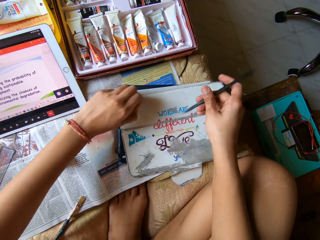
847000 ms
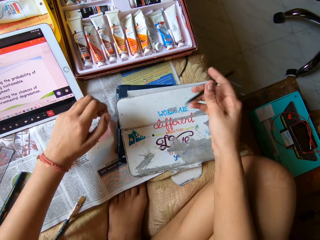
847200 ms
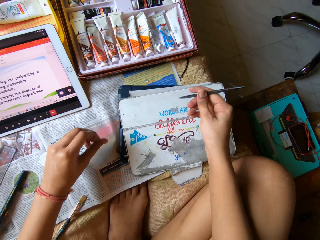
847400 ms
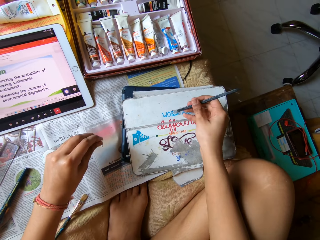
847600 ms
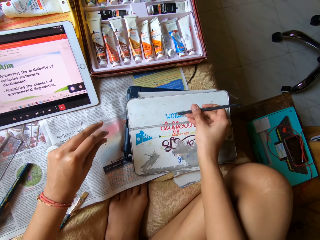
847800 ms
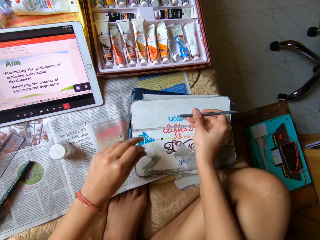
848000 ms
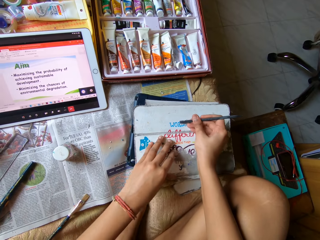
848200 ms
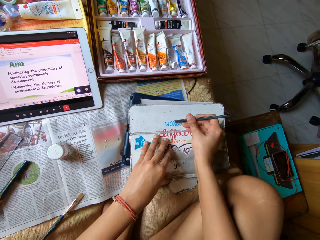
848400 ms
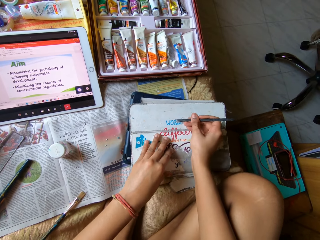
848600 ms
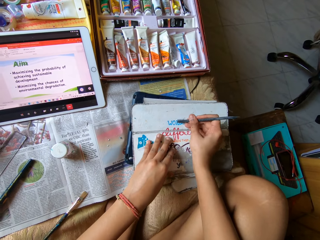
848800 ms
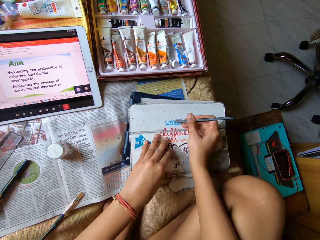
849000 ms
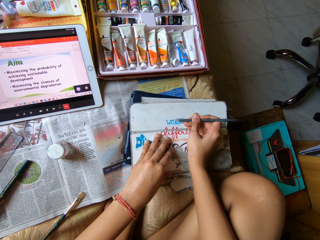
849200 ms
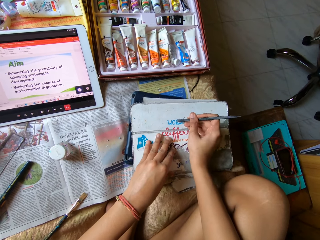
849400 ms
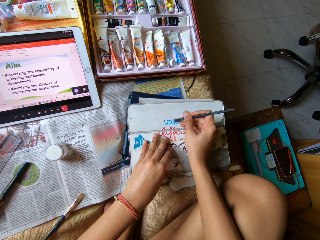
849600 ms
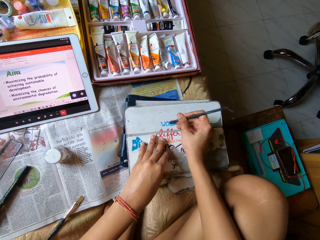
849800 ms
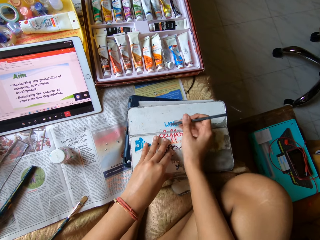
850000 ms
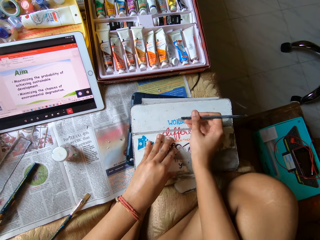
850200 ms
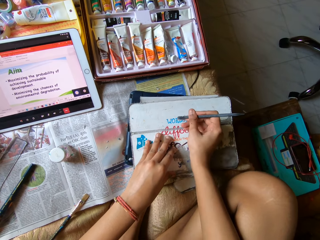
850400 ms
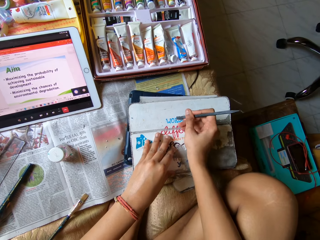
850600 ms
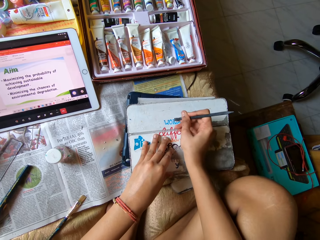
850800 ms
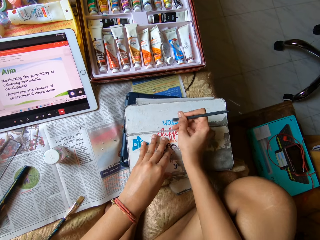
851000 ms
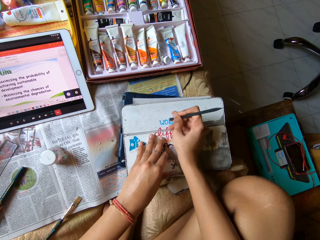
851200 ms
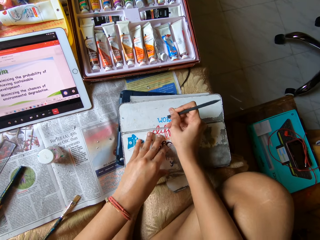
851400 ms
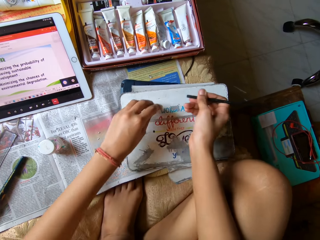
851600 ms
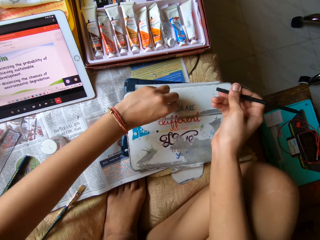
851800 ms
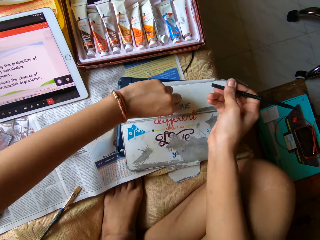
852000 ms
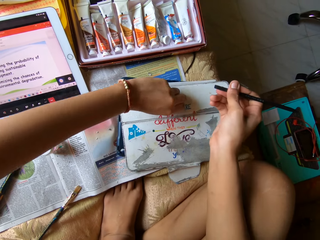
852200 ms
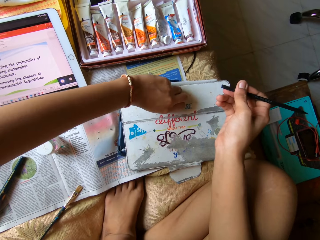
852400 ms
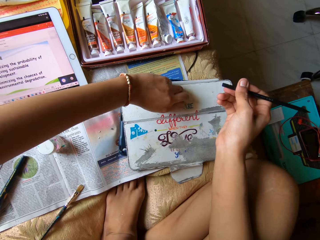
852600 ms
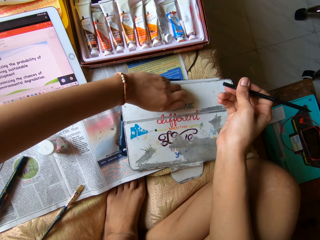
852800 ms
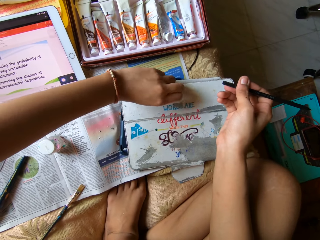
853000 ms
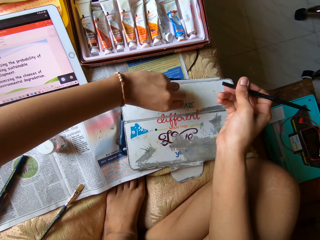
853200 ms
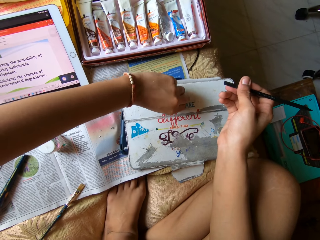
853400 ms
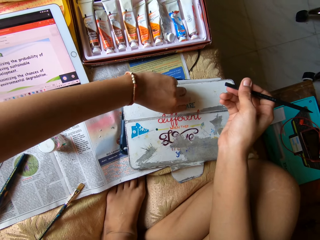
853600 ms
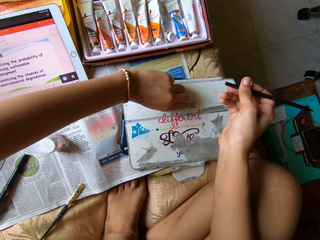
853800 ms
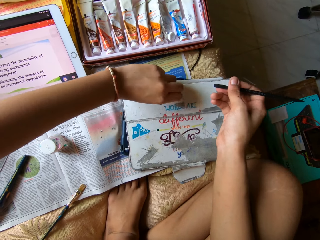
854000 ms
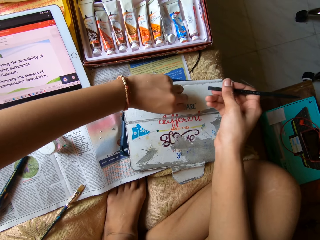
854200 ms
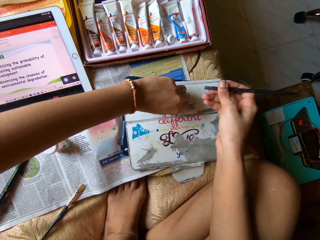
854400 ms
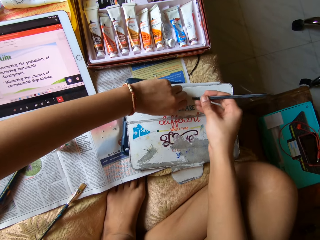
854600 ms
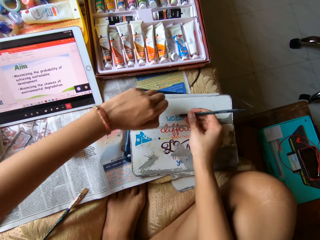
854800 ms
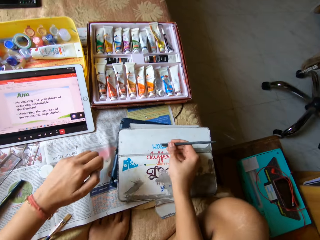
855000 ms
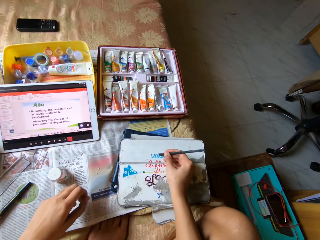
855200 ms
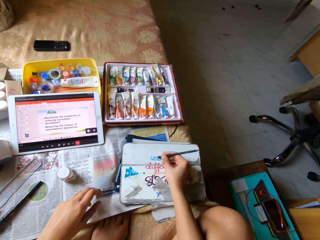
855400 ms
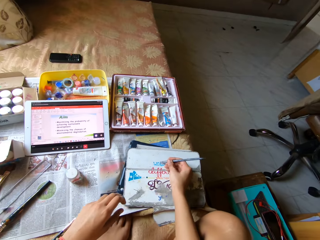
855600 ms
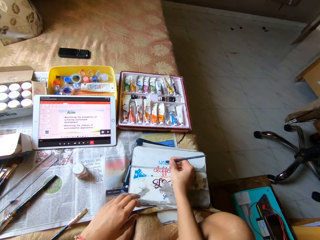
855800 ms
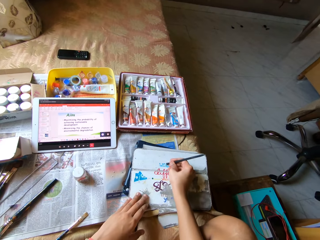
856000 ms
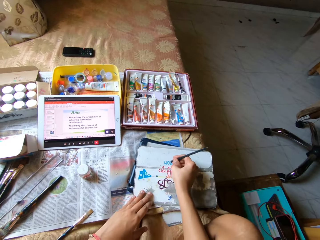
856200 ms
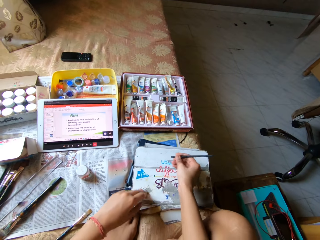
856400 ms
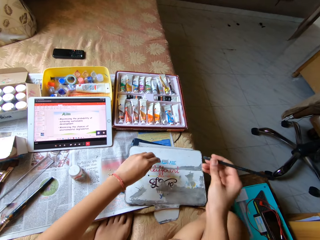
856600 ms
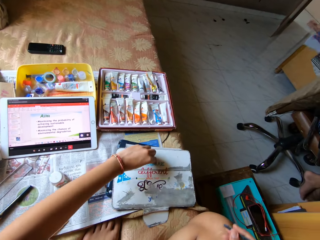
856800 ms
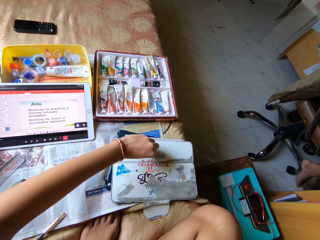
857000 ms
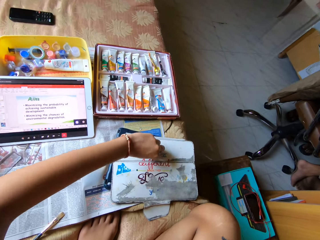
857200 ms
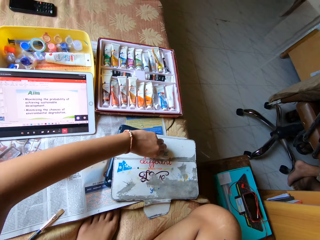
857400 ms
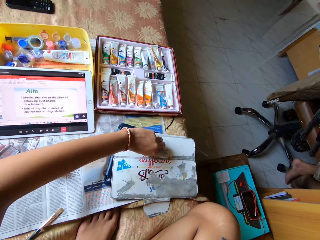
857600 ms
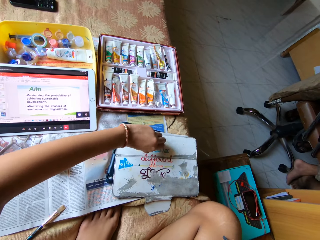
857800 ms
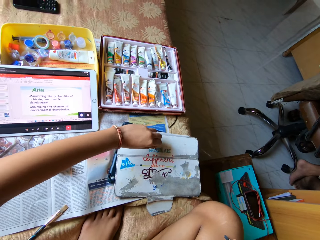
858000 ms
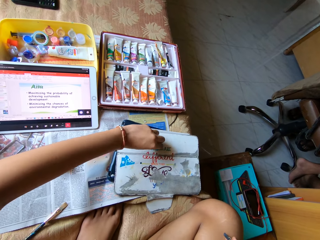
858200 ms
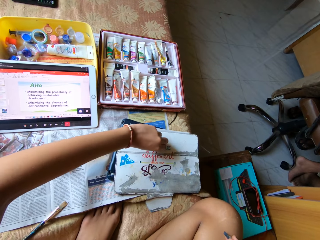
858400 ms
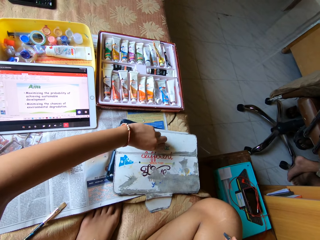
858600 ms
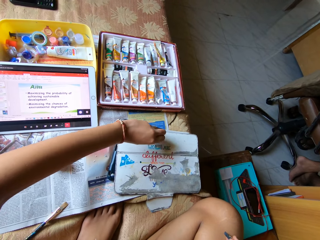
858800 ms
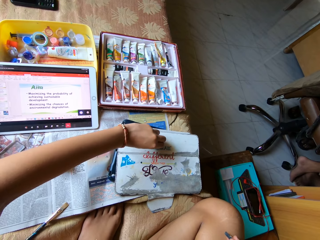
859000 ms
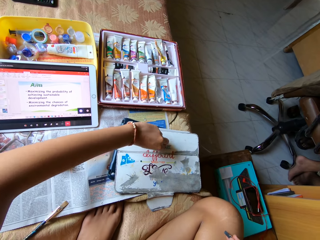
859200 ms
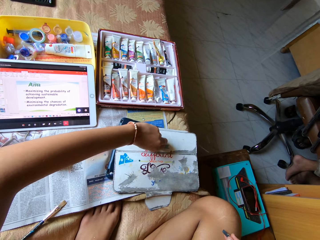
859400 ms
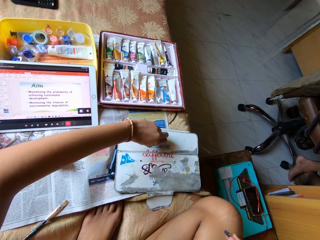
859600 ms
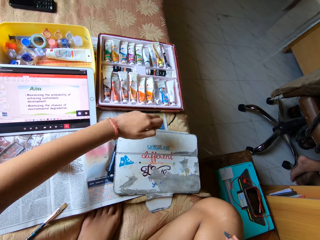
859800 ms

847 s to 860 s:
The camera wearer scrapes paint off the tab cover on the bed with the spatula in his right hand. He removes a sticker from the cover. He peels paint off the tab cover with his left hand. He removes the sticker with a hand. He scrapes paint off the tab cover on the bed with the spatula in his right hand. He removes the sticker from the cover. He removes the sticker with a hand. He peels paint off the tab cover with his left hand.

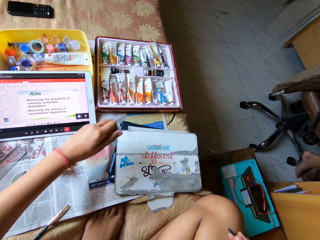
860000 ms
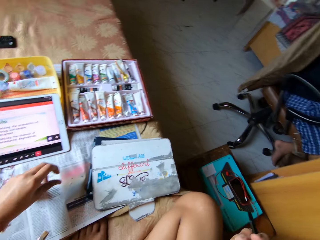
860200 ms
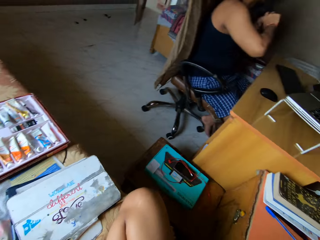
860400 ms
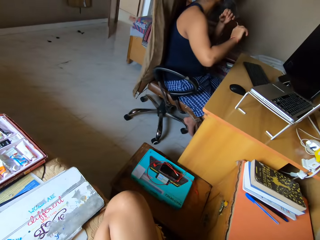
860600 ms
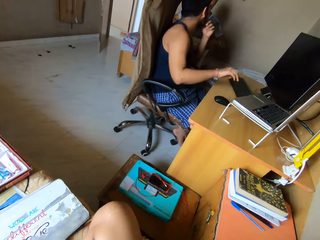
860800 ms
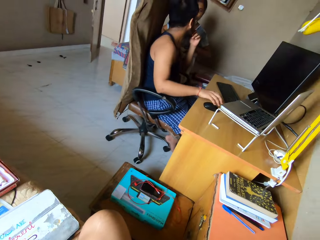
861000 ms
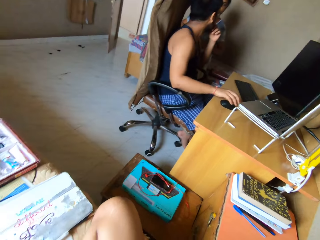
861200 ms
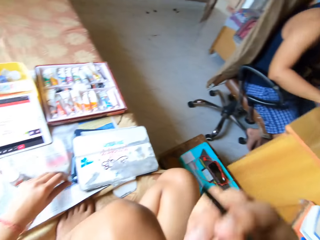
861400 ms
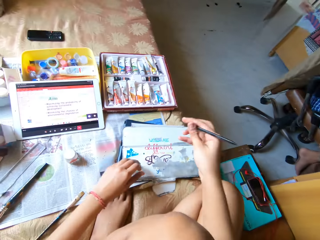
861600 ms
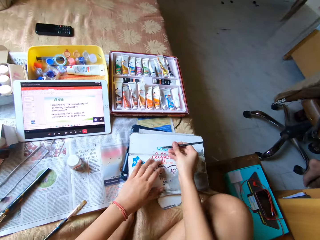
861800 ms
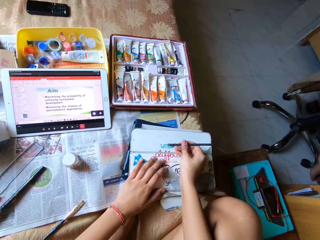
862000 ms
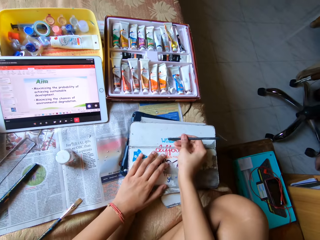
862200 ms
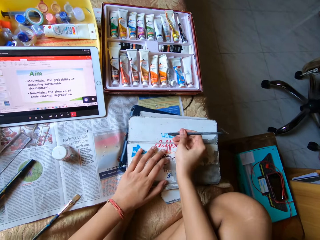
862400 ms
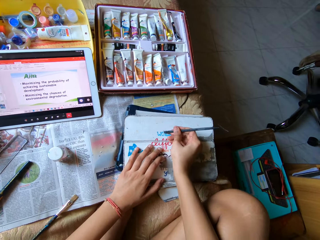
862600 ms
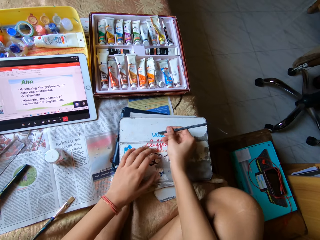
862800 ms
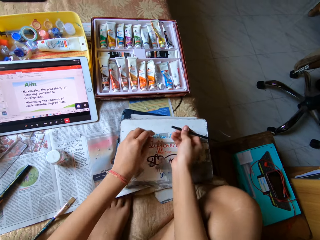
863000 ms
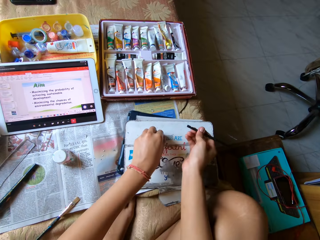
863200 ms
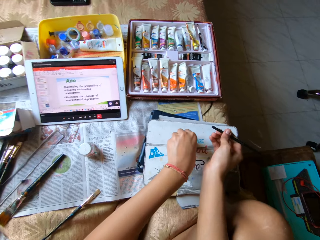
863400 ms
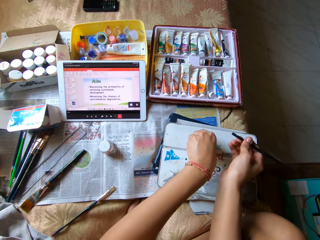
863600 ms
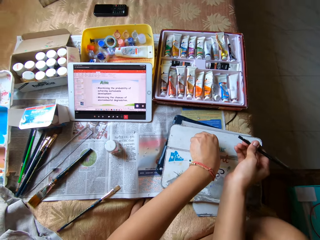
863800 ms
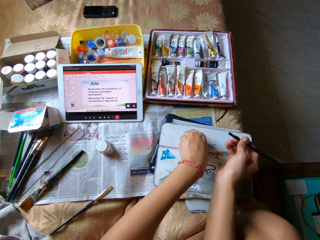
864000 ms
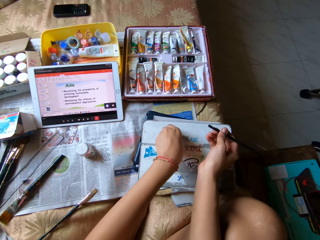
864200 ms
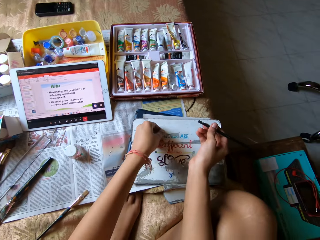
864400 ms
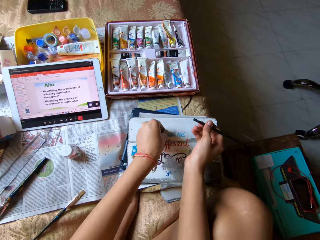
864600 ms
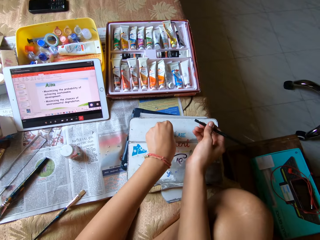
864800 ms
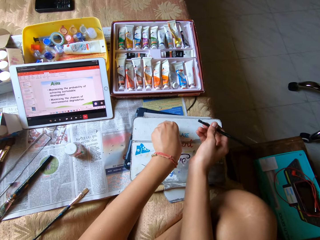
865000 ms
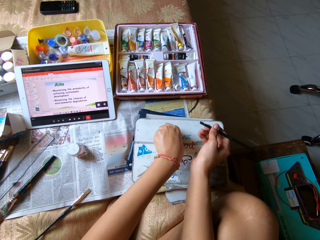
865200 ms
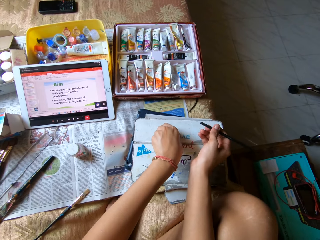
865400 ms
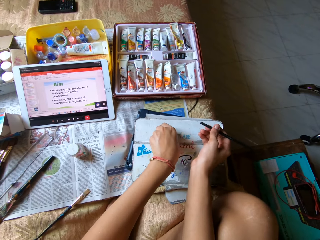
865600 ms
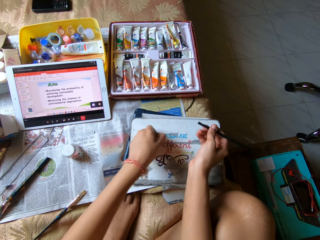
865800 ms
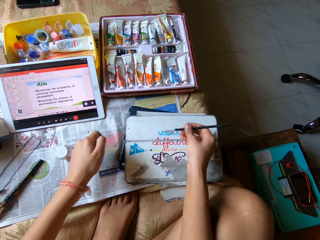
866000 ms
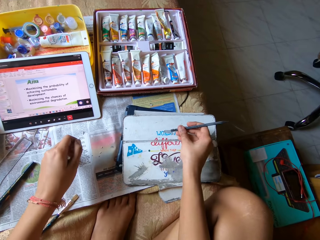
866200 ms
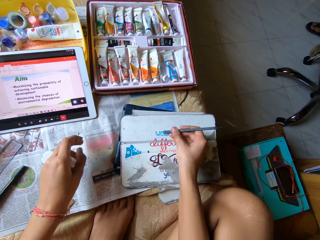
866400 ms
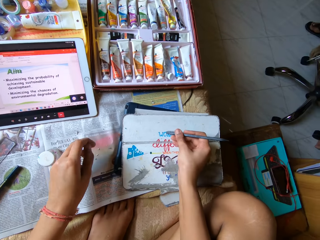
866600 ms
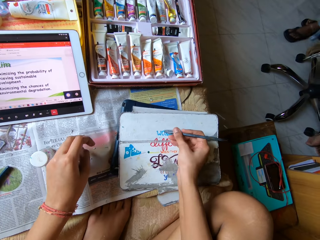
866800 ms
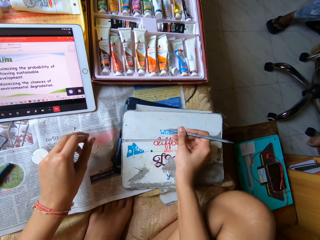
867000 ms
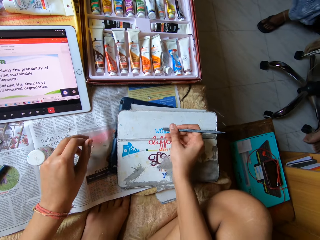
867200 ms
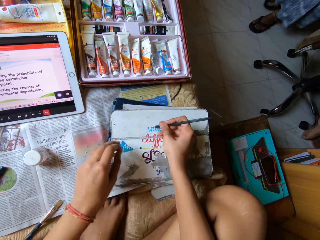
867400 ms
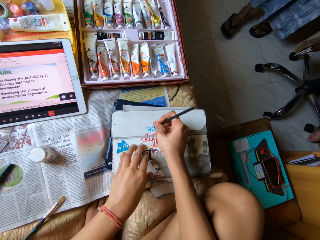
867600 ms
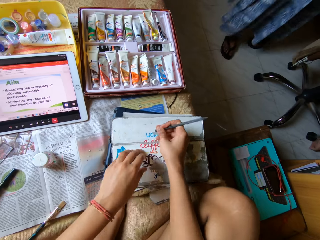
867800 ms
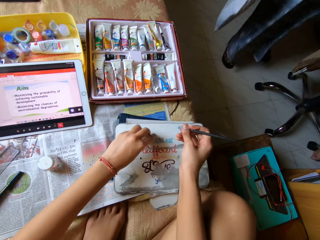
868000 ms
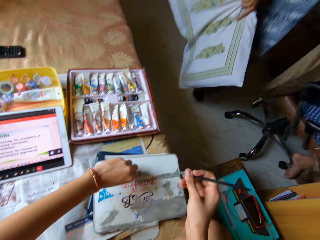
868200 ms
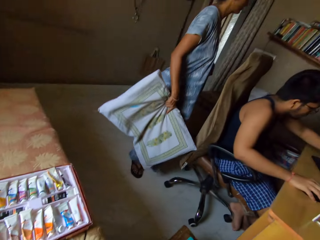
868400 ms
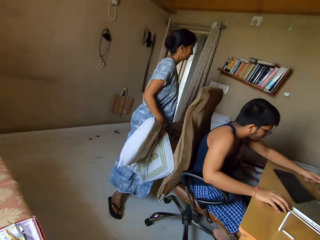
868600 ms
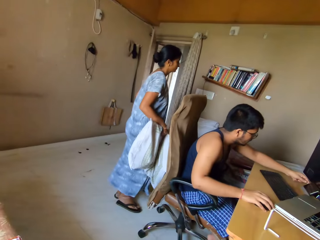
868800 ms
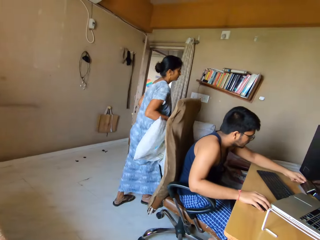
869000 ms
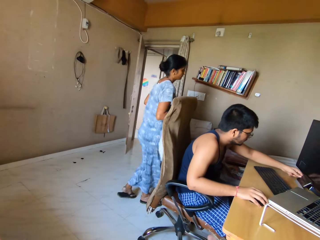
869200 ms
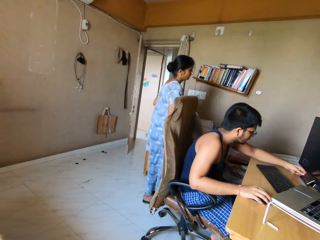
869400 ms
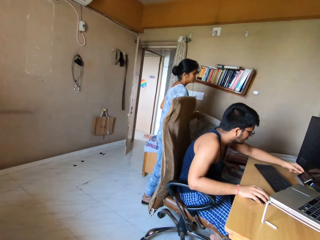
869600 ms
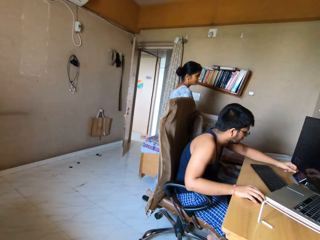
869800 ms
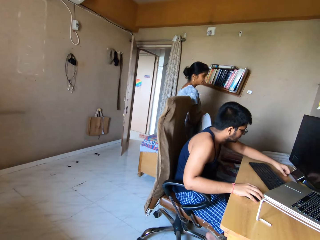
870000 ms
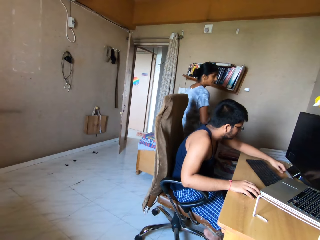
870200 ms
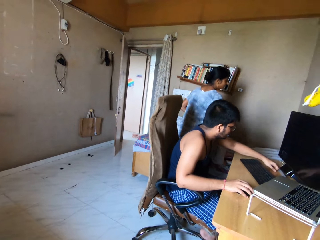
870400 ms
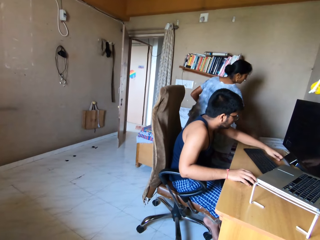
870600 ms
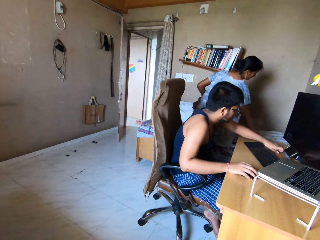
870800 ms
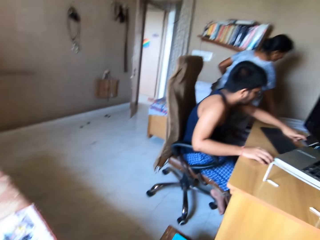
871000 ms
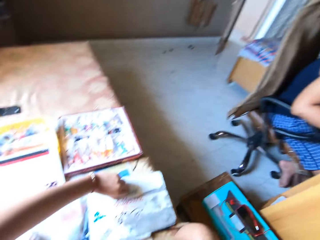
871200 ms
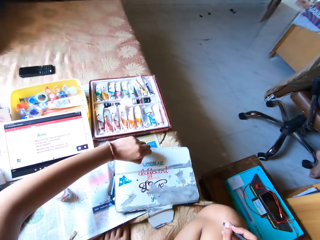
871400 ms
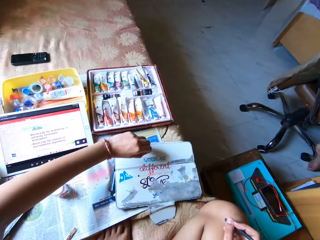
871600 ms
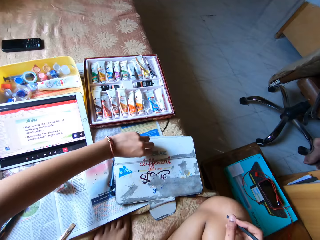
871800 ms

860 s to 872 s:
The camera wearer looks around. He scrapes paint off the tab cover on the bed with the spatula in his right hand. He removes a sticker from the cover. He peels paint off the tab cover with his left hand. He scrapes paint off the tab cover on the bed with the spatula in his right hand. He peels paint off the tab cover with his left hand. He looks around.
